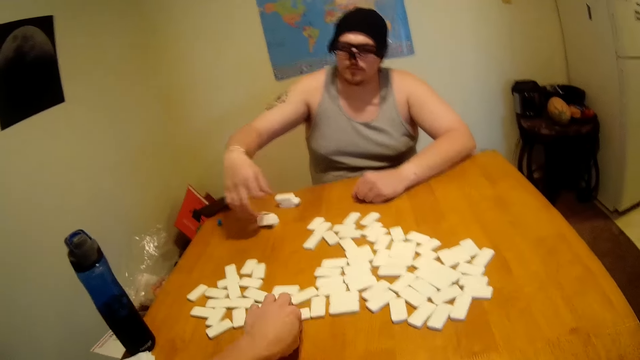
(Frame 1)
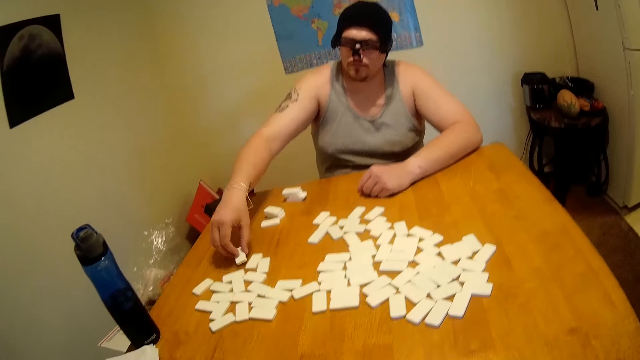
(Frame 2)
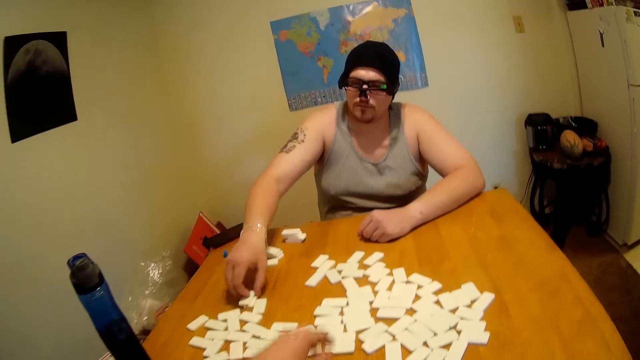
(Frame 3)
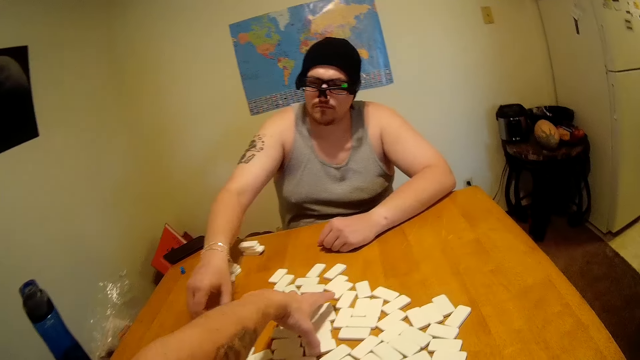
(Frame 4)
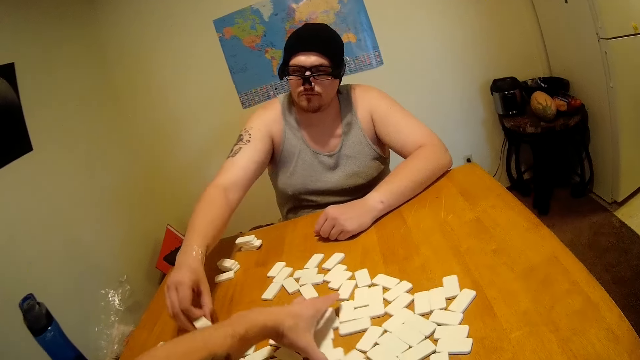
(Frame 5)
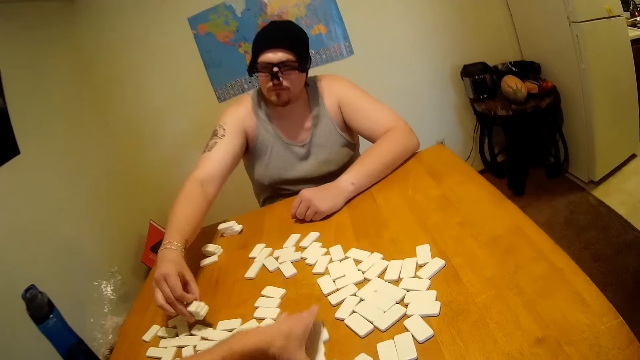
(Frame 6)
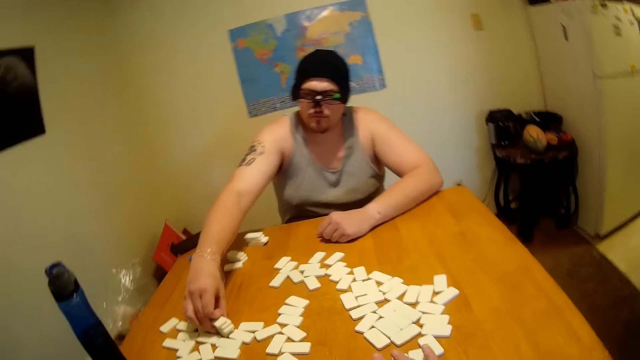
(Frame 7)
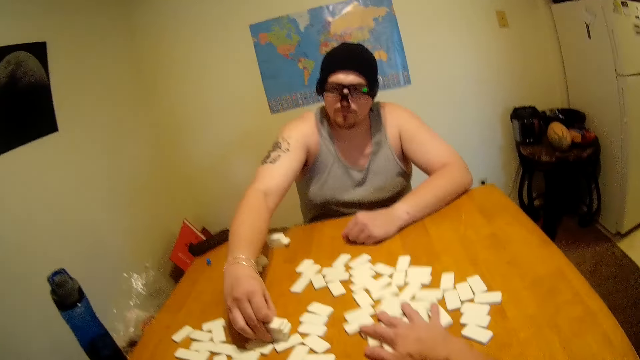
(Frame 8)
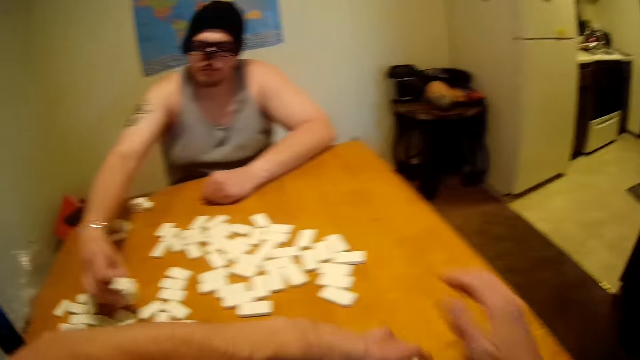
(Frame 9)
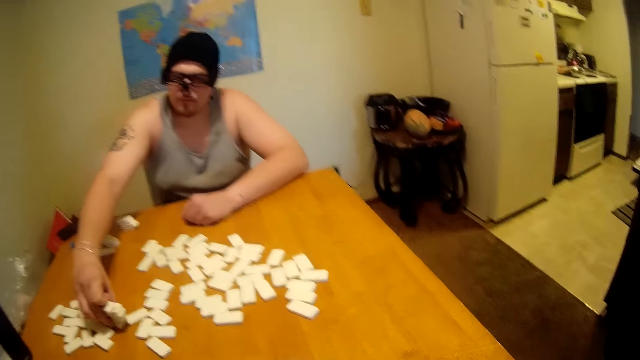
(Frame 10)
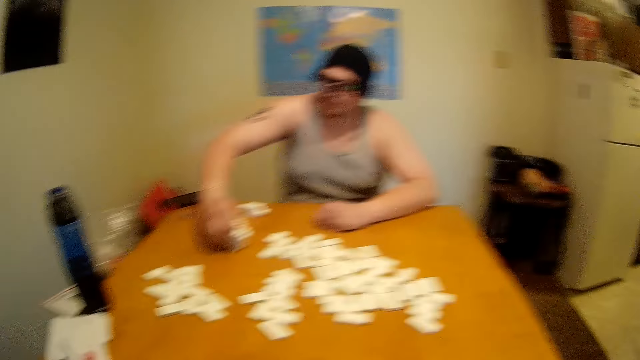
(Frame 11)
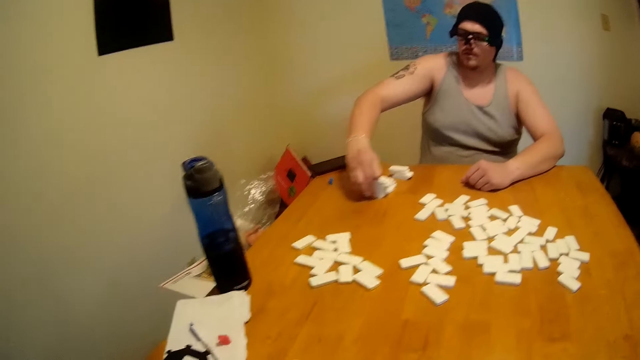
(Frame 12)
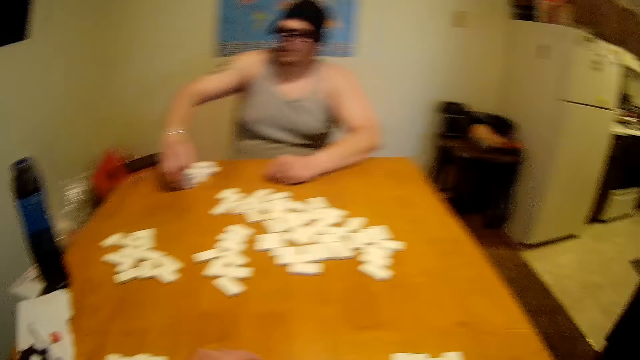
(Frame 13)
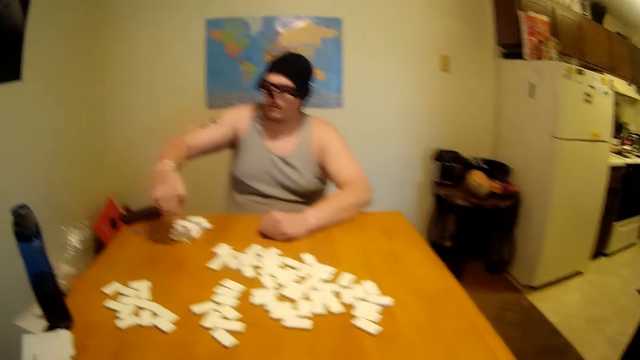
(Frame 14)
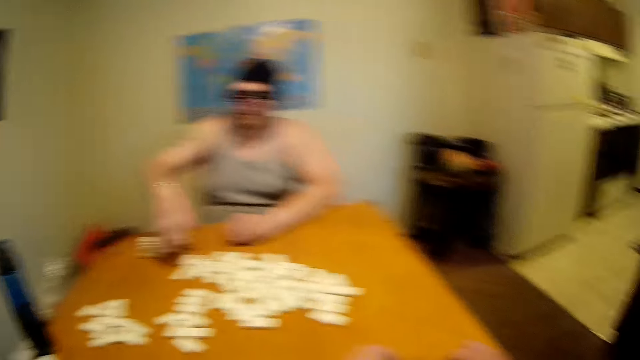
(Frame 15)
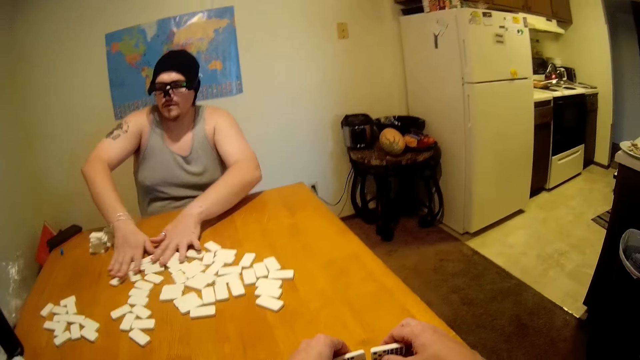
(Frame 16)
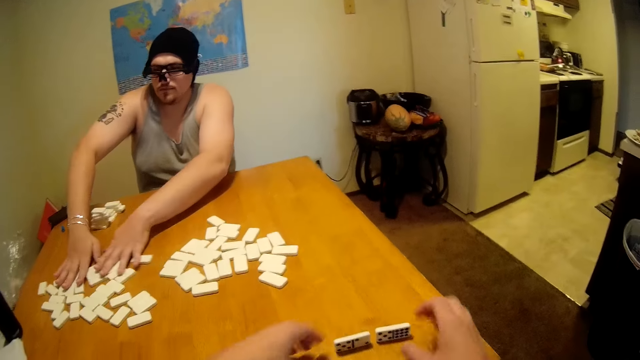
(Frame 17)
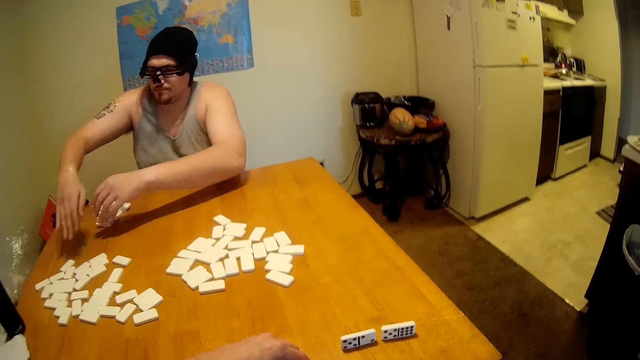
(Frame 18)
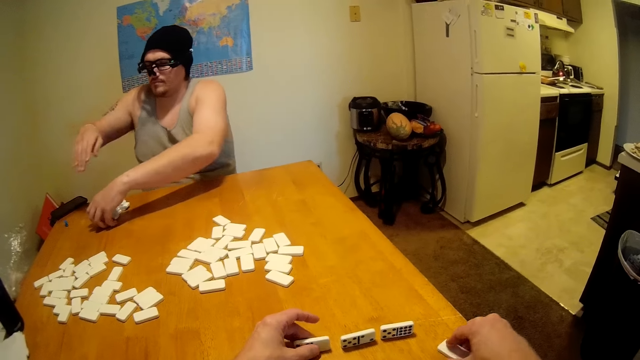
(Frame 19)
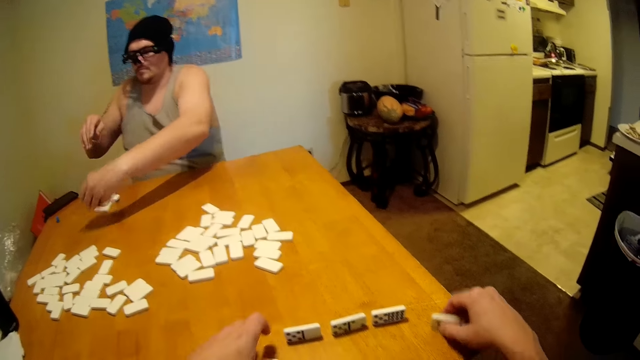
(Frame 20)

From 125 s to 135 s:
The camera wearer moves dominoes. A man picks up a domino. The camera wearer looks around. The man moves dice on a table. The camera wearer arranges the dice on the table.

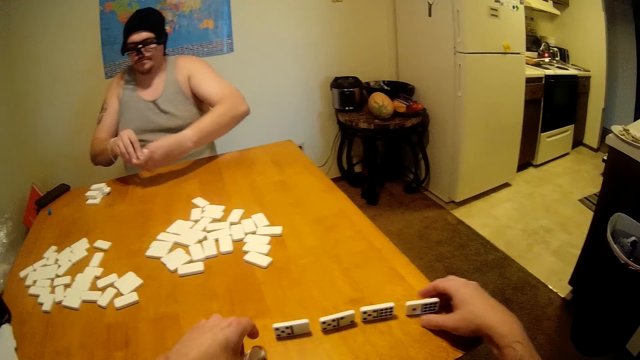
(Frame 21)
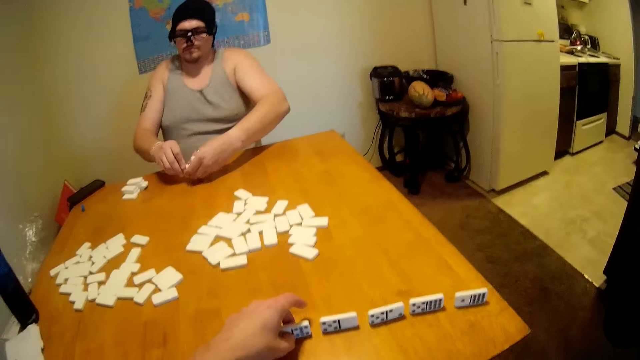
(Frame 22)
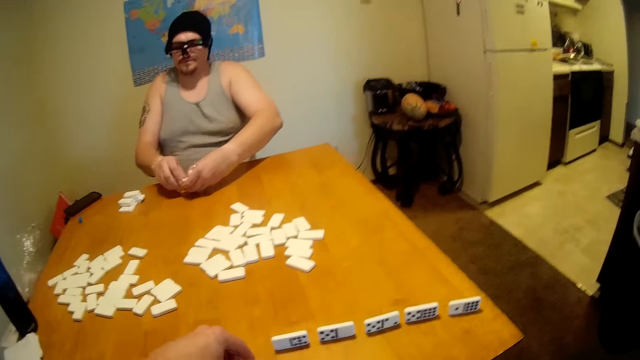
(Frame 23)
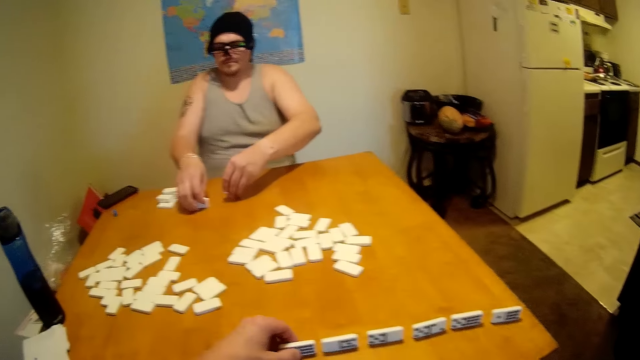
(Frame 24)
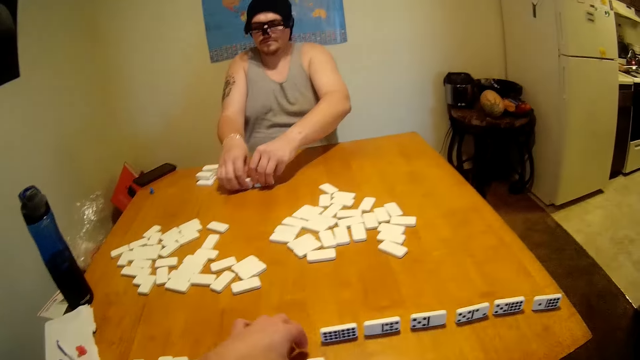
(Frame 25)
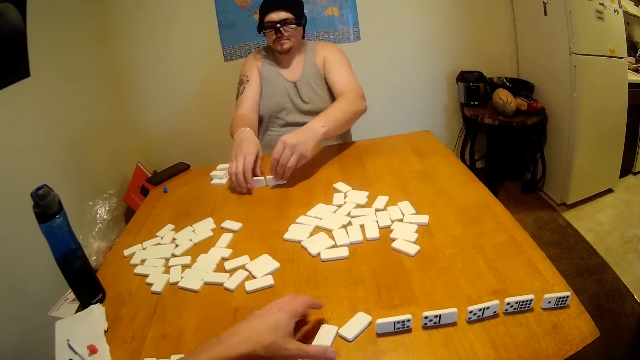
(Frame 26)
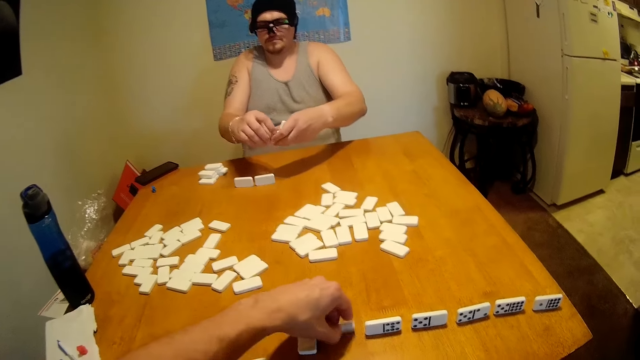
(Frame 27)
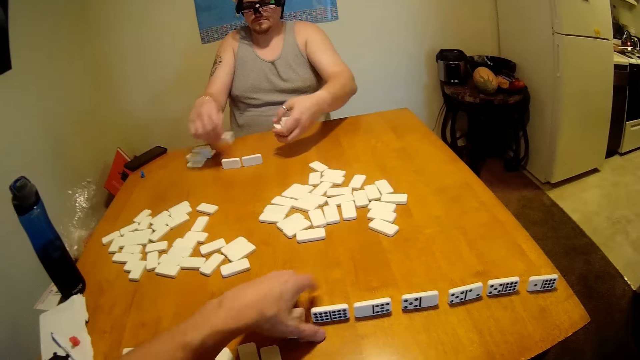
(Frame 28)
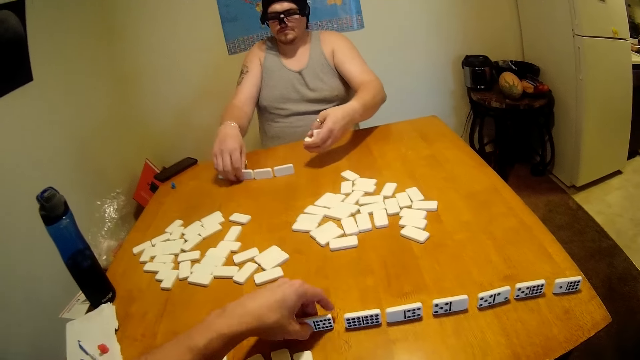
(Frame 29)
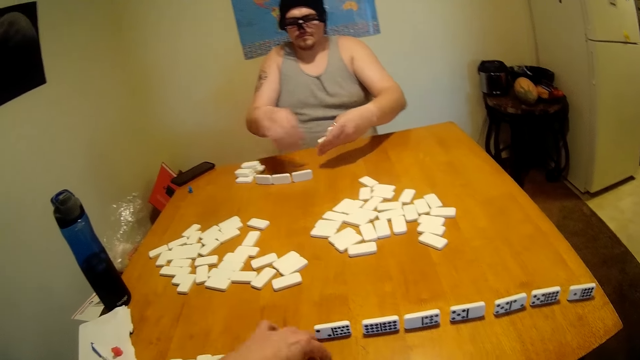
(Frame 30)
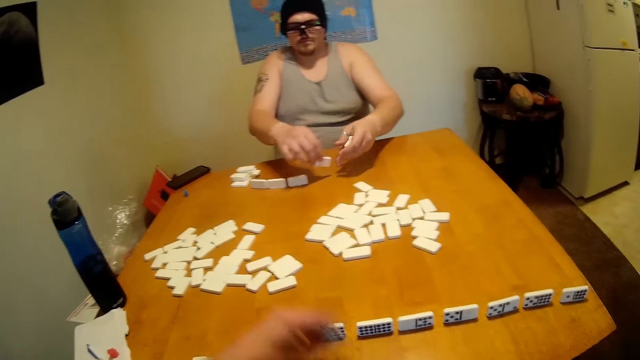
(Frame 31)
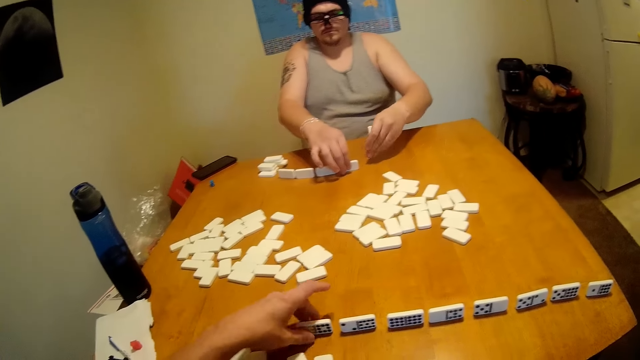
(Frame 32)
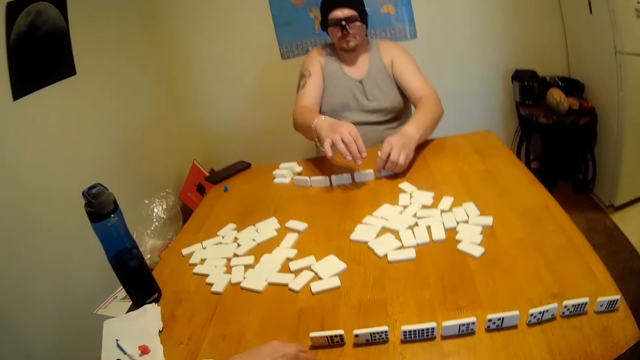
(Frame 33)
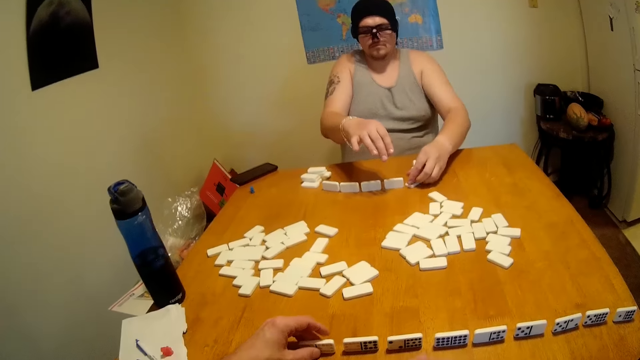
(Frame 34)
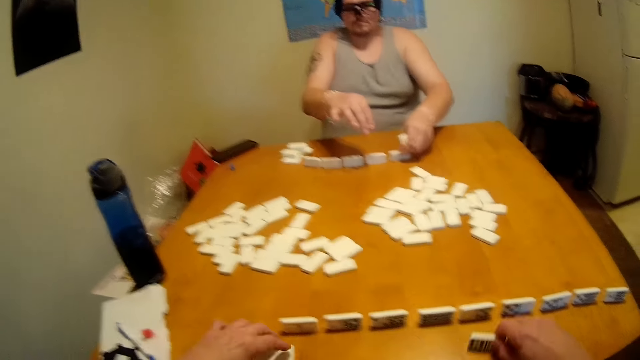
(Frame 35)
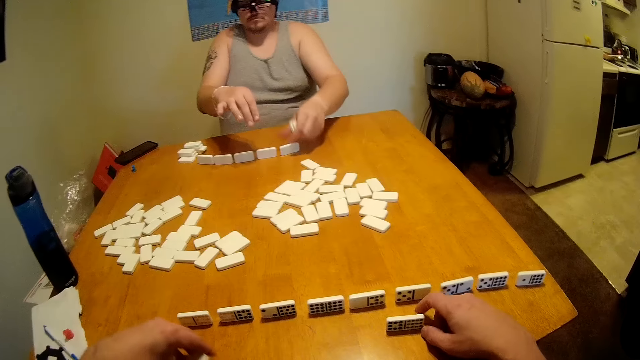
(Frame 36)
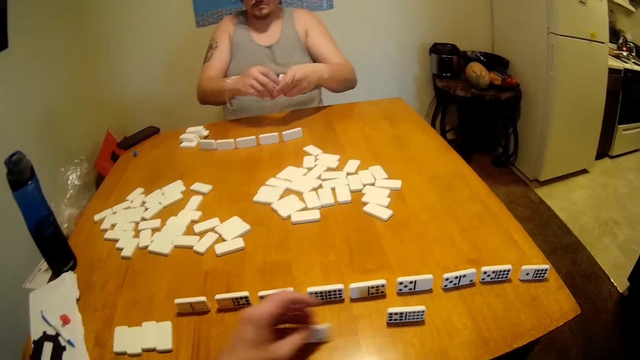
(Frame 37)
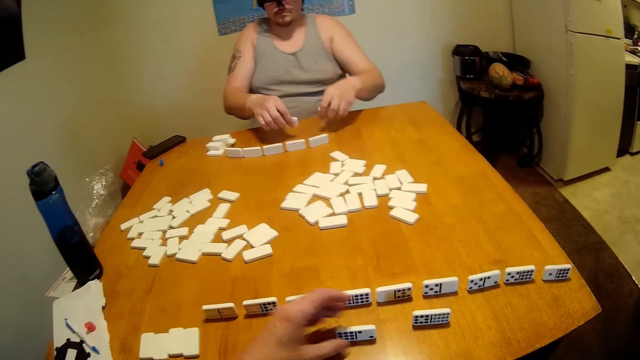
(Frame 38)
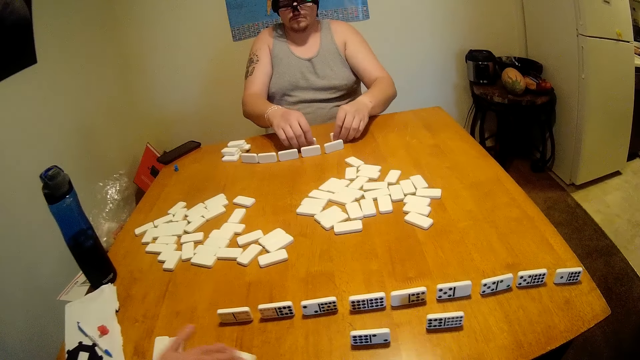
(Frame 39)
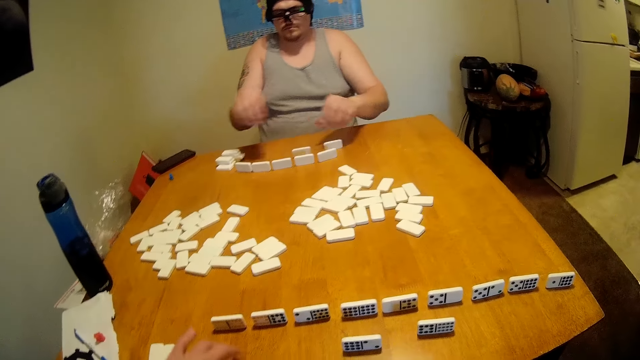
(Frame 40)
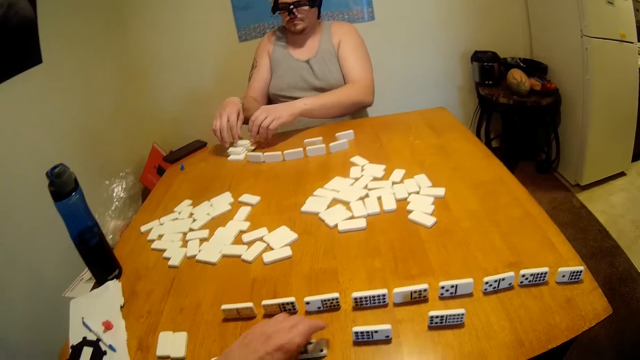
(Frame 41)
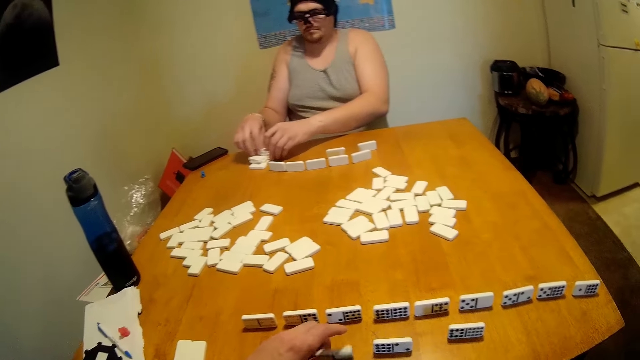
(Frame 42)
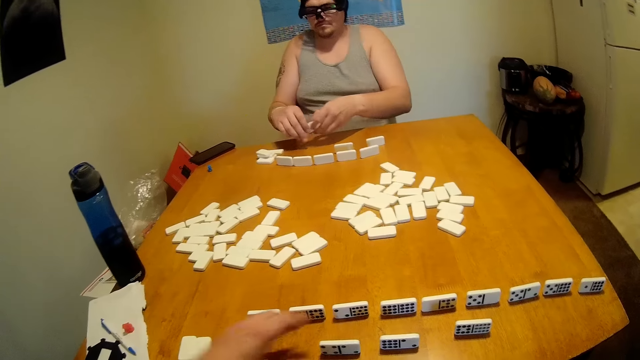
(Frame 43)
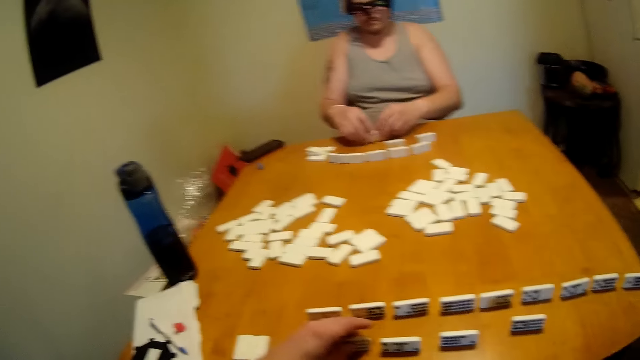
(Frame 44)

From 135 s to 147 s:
A person arranges dice on a table. The camera wearer arranges dominoes. They arrange the dominoes again. They arrange the dominoes with the person.
